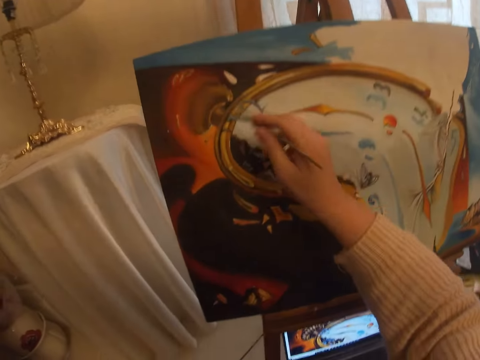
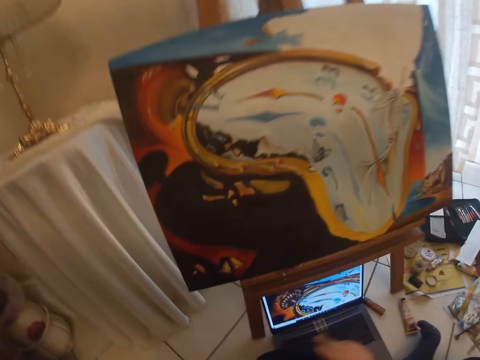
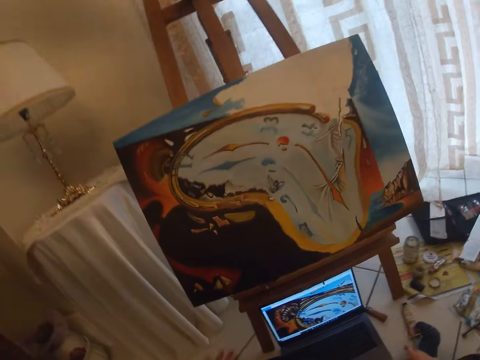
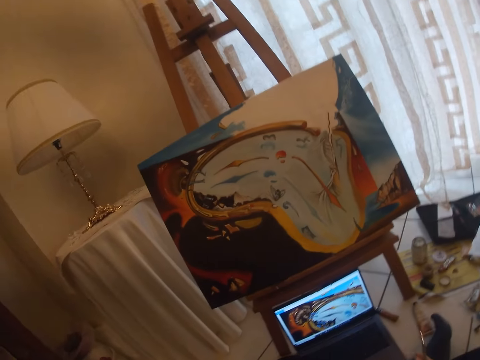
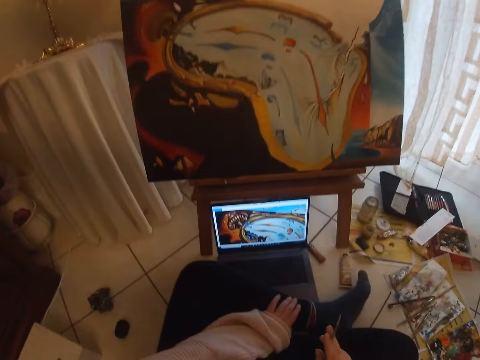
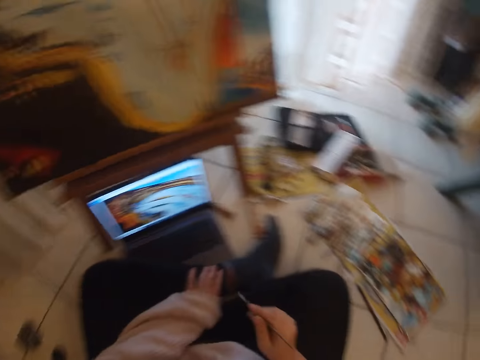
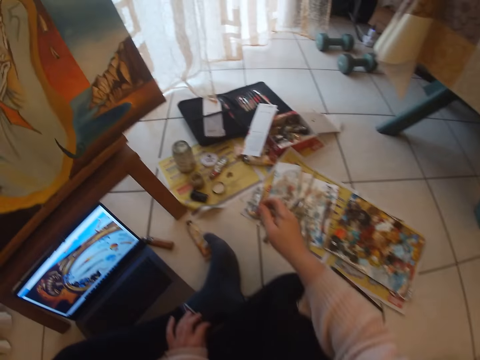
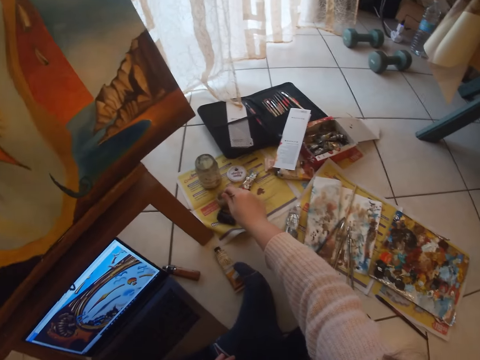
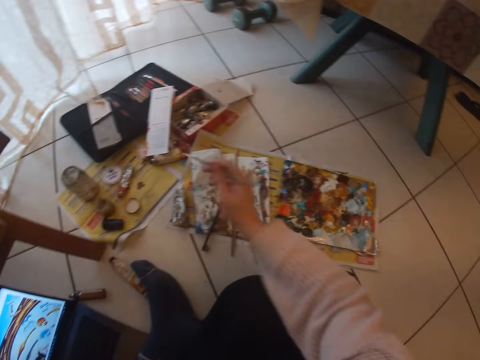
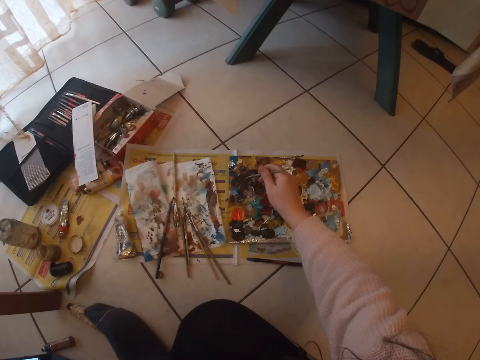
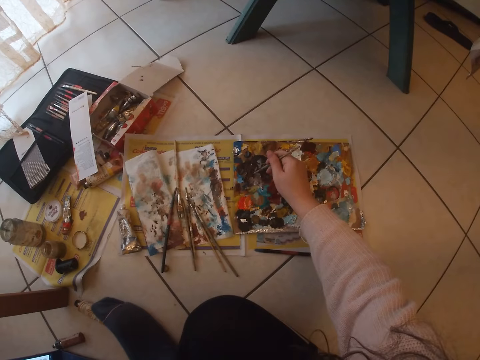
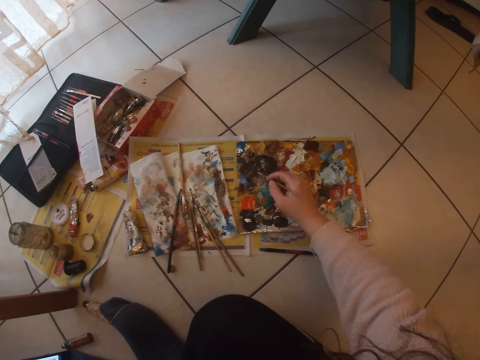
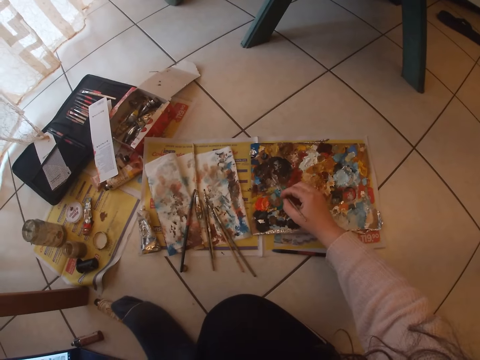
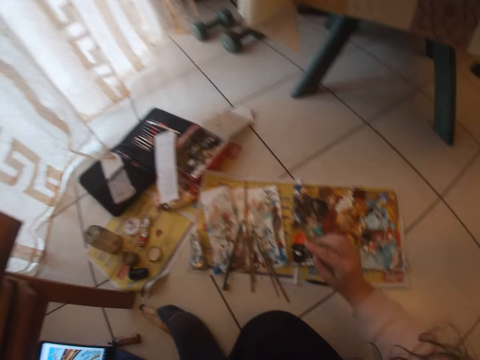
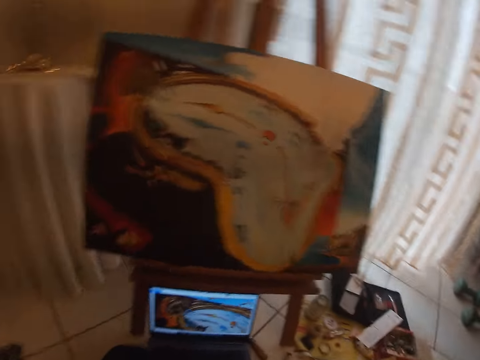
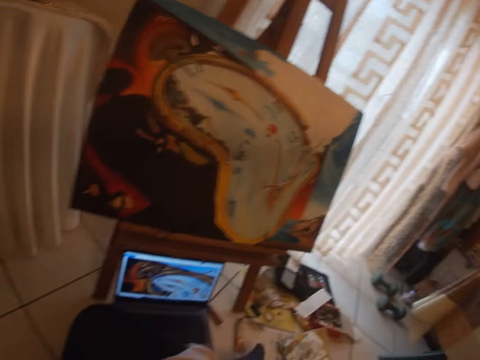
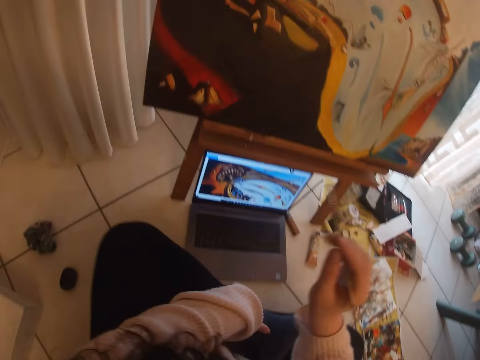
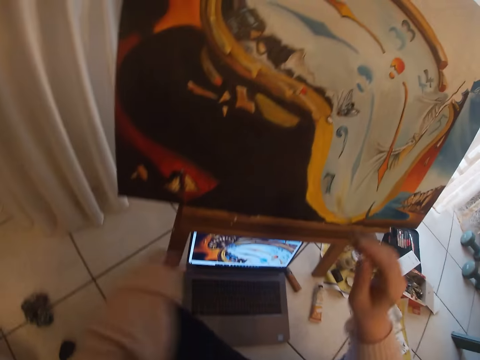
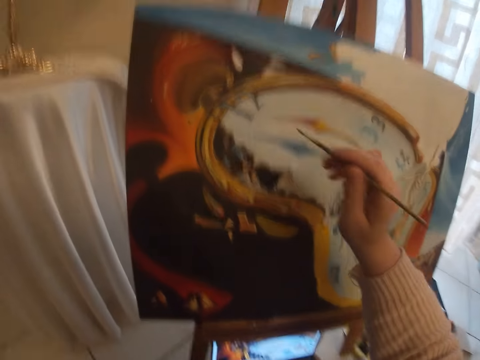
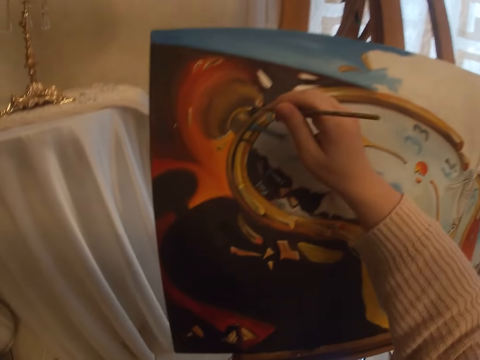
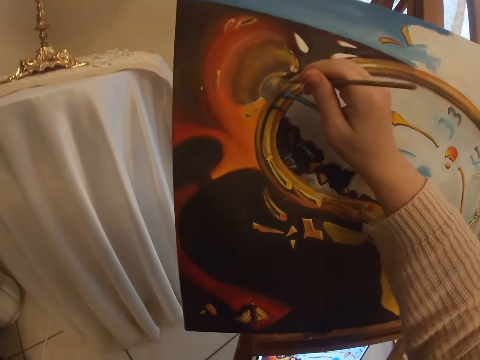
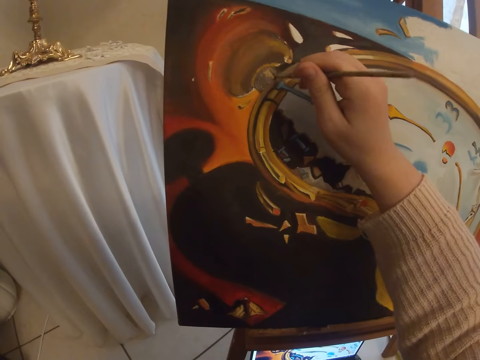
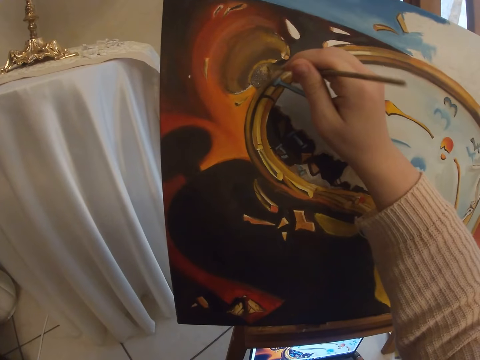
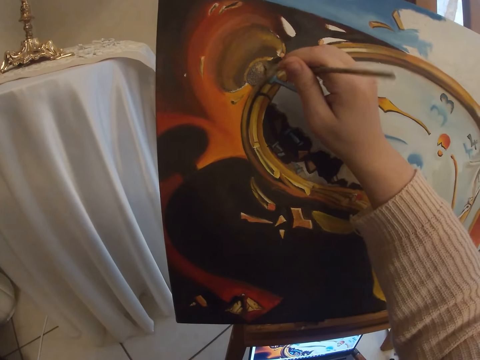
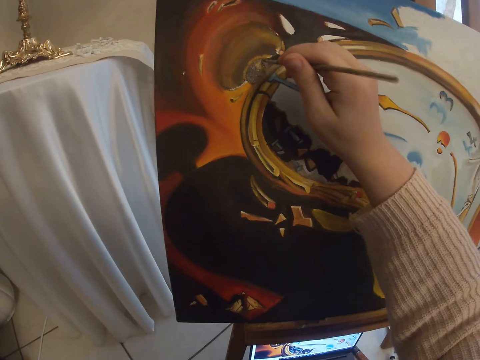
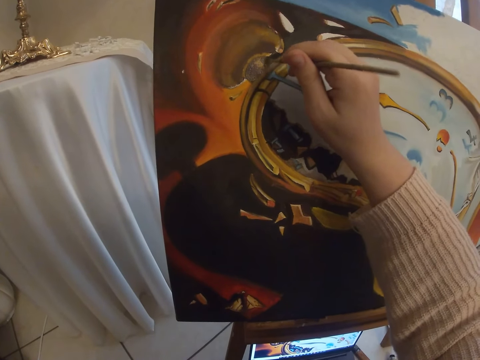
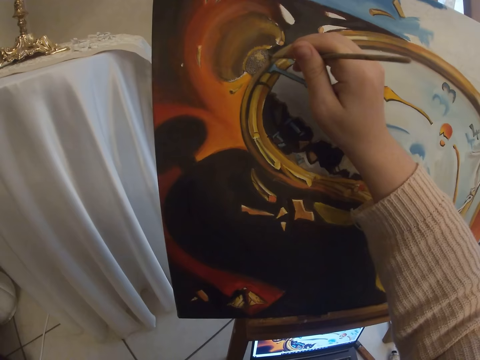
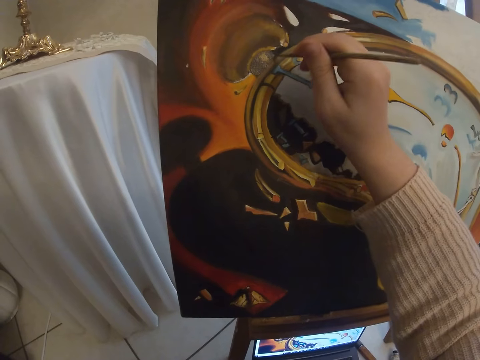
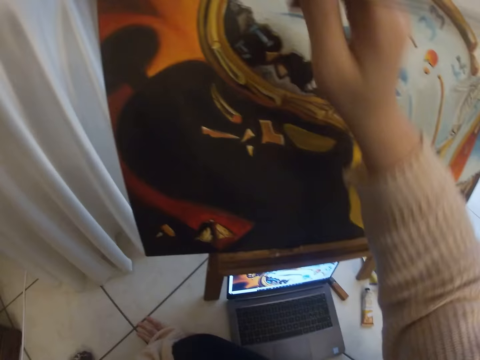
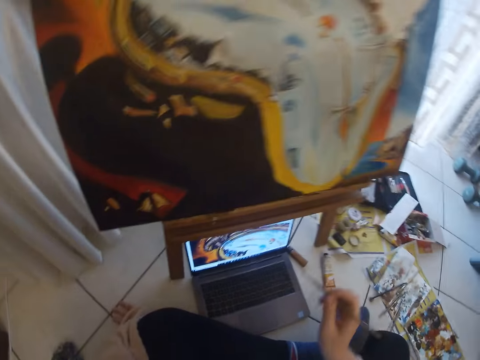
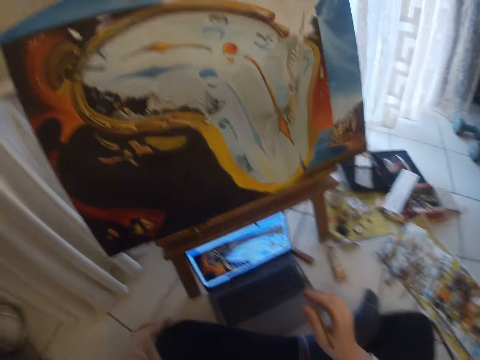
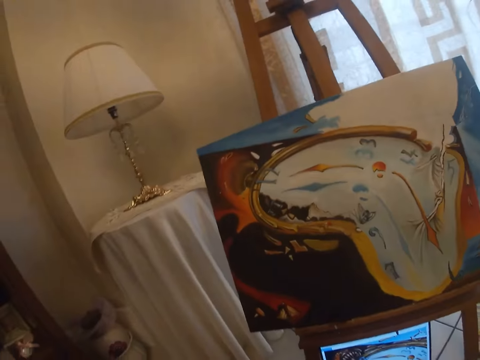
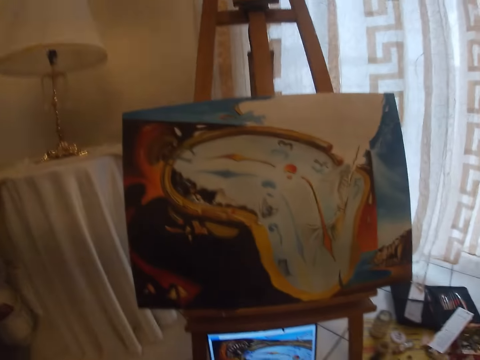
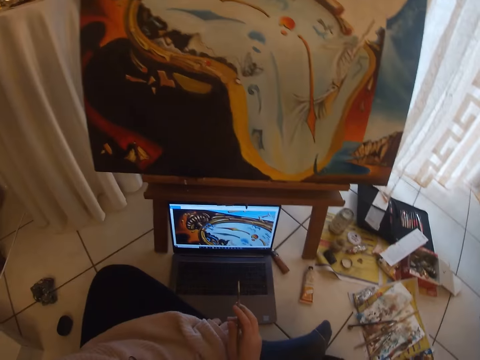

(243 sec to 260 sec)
The camera wearer cleans the paint brush in a small cup on the floor. She dips the paint brush in a paint can. She picks paint from the paint board with the brush in her right hand. She adjusts her leg with her left hand. She paints with the paint brush on the art work on the canvas. She checks the screen of the laptop.

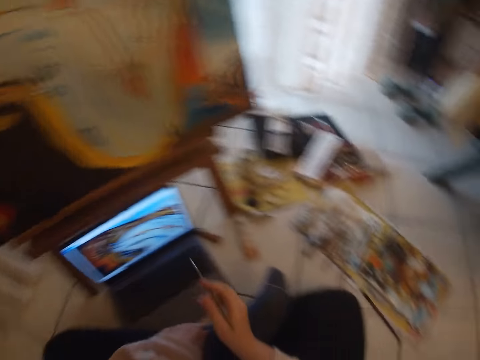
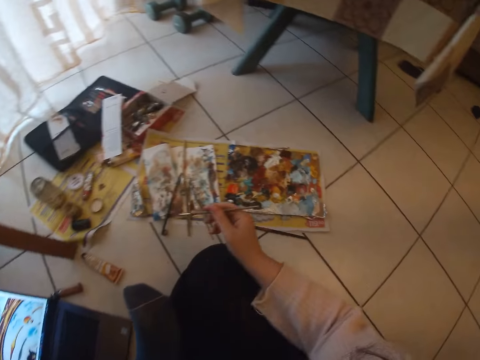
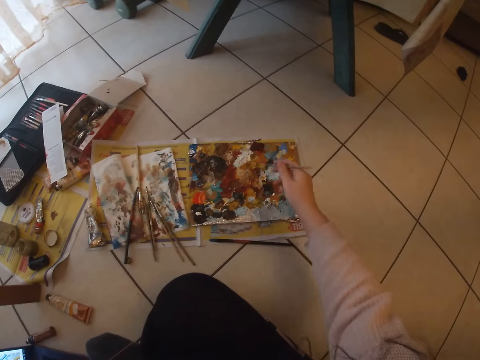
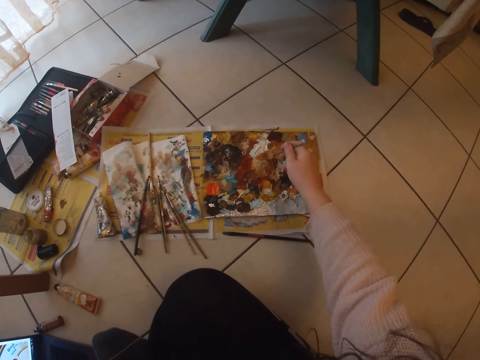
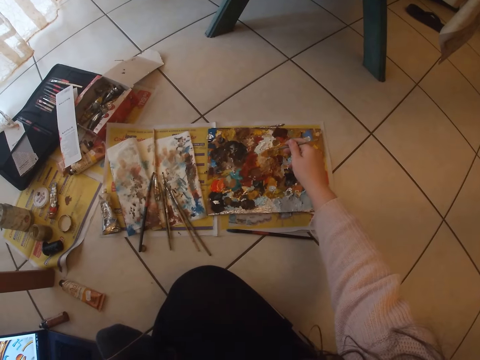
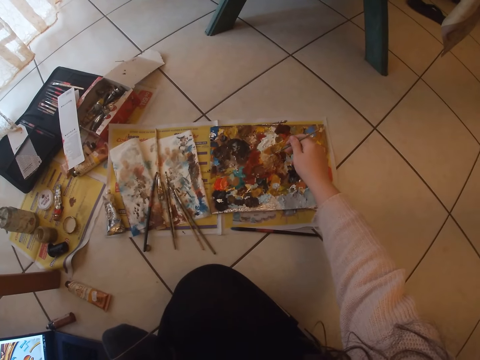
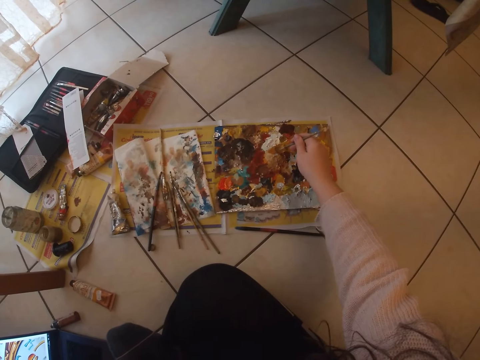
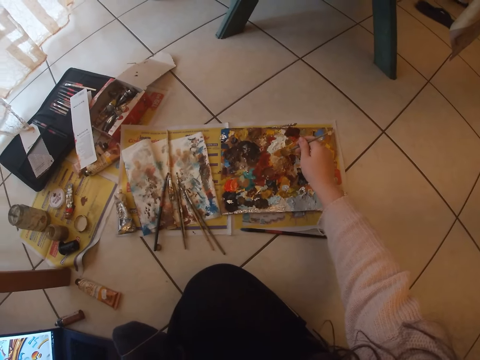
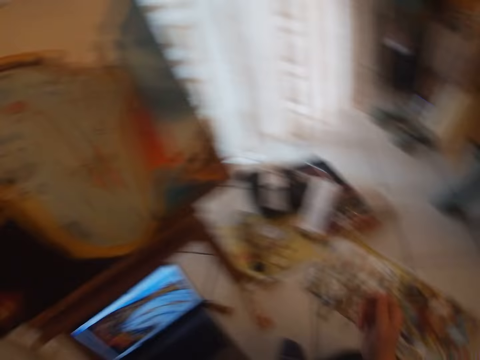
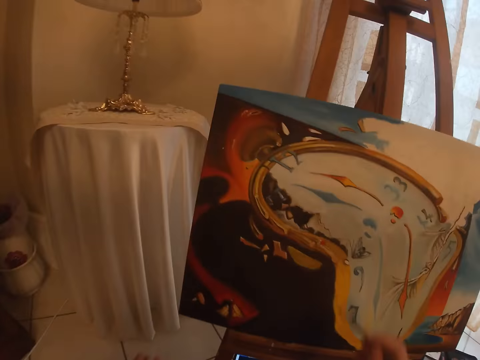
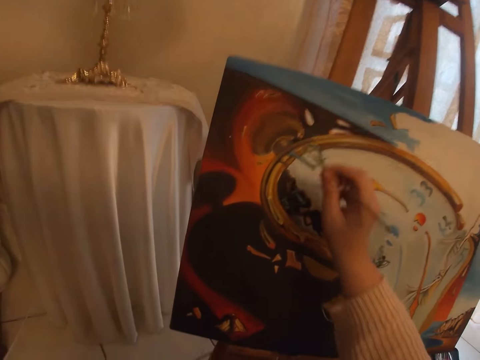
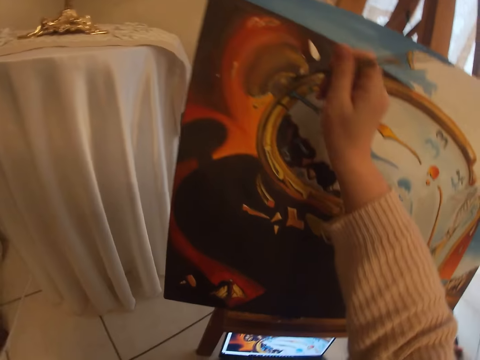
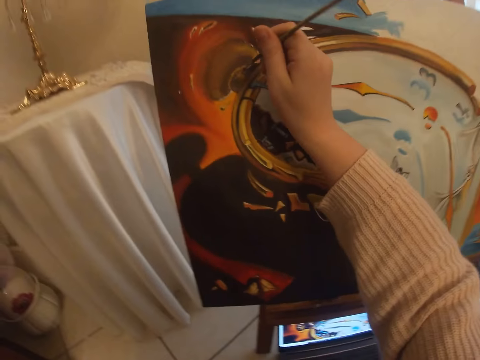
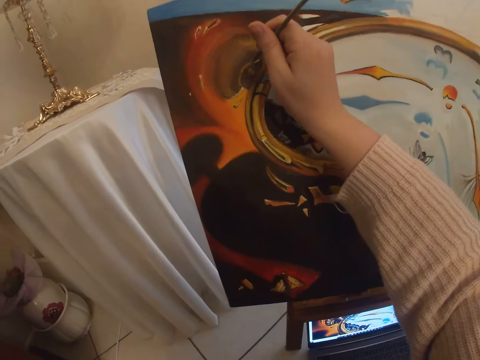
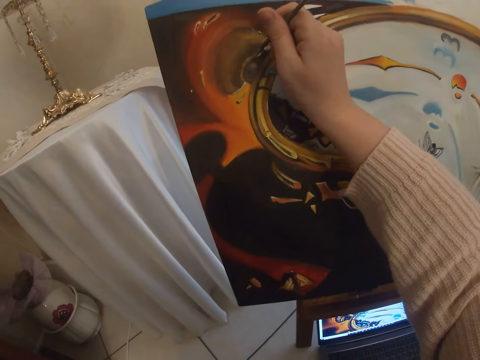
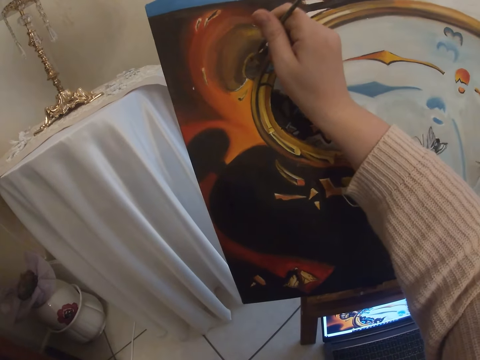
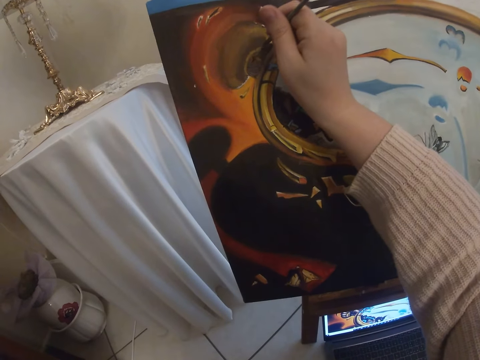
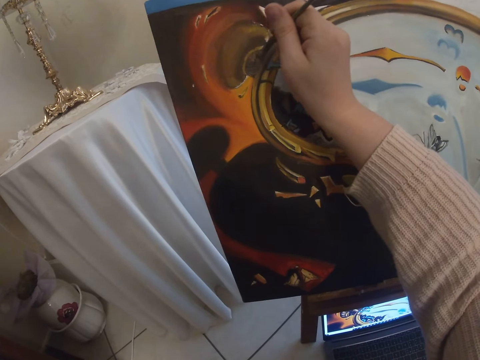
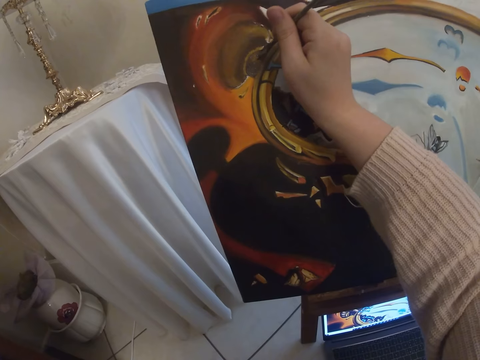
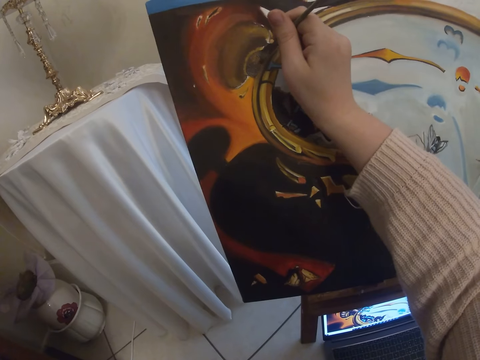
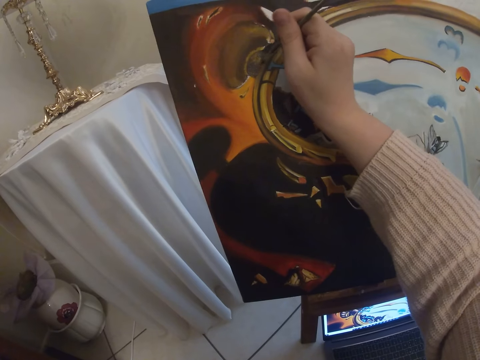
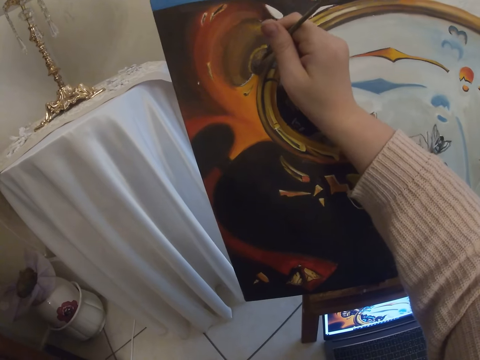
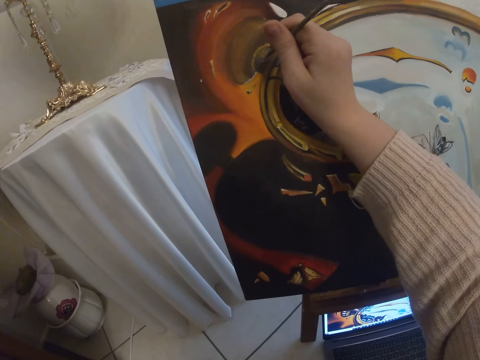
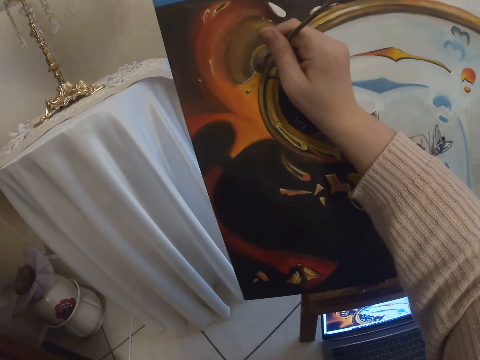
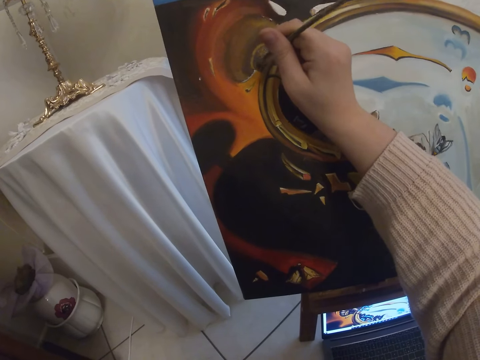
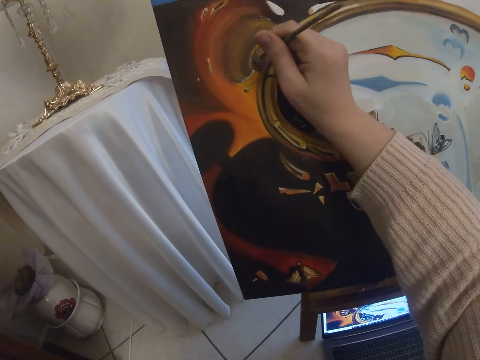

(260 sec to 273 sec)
The camera wearer picks paint from the paint board with the brush in her right hand. She paints with the paint brush on the art work on the canvas.
